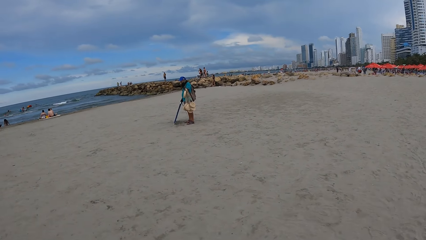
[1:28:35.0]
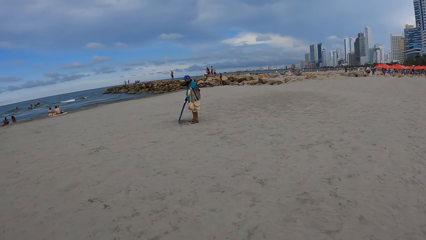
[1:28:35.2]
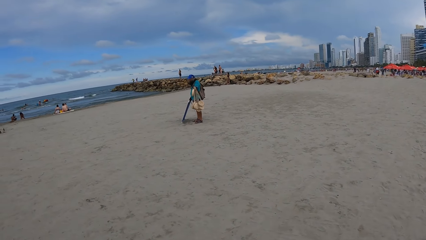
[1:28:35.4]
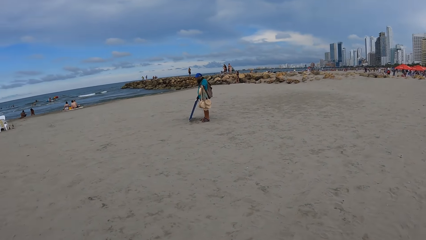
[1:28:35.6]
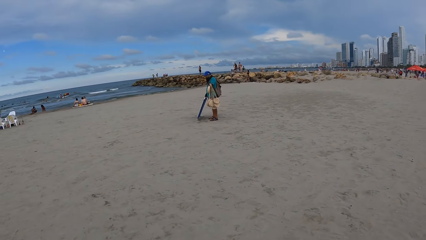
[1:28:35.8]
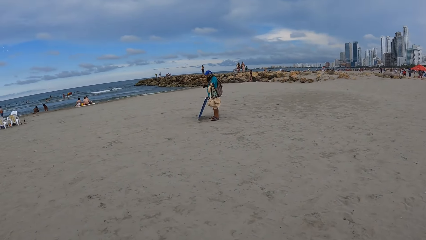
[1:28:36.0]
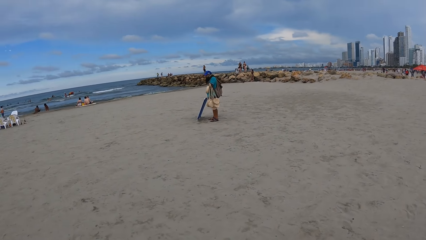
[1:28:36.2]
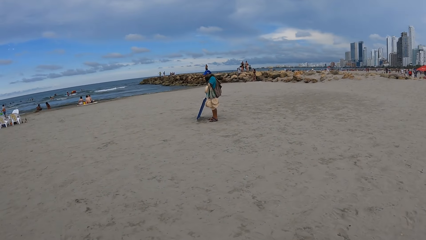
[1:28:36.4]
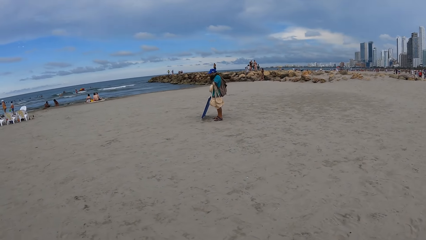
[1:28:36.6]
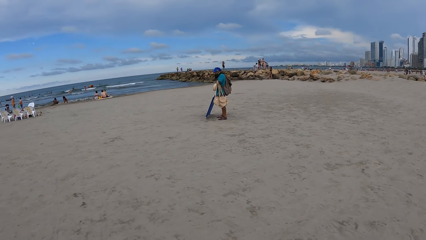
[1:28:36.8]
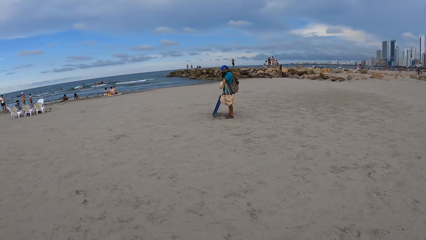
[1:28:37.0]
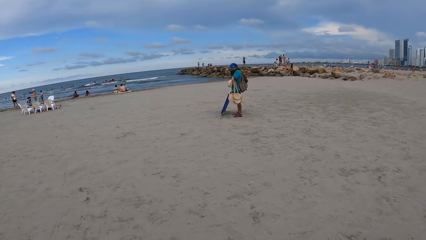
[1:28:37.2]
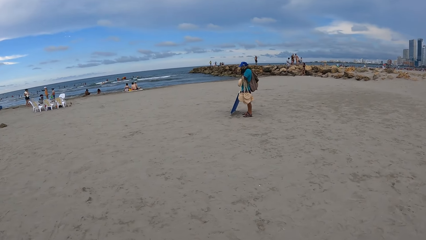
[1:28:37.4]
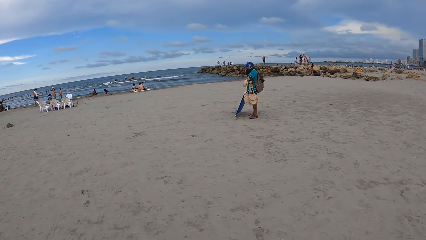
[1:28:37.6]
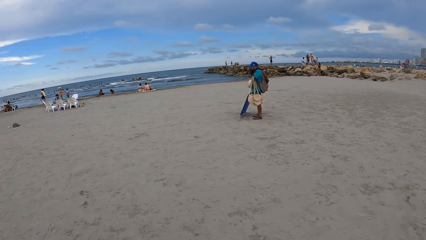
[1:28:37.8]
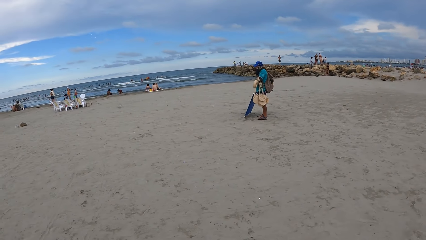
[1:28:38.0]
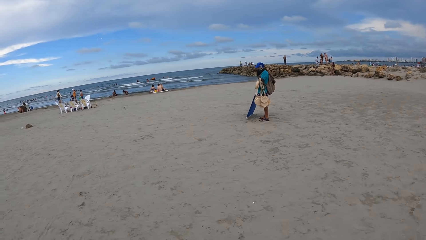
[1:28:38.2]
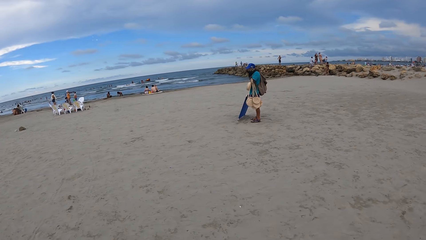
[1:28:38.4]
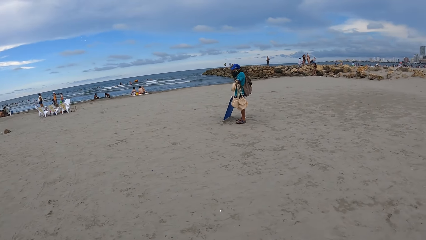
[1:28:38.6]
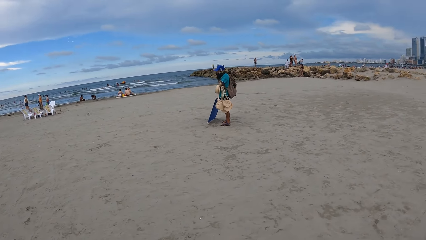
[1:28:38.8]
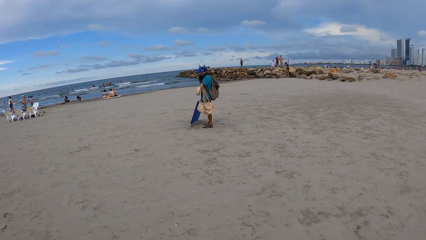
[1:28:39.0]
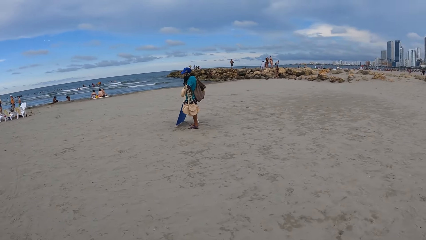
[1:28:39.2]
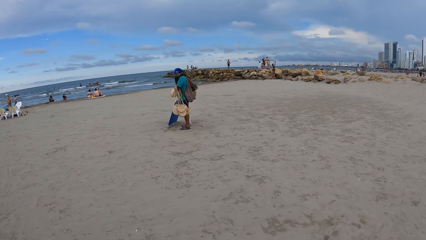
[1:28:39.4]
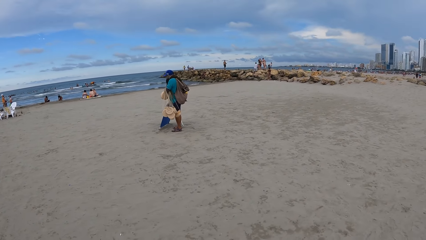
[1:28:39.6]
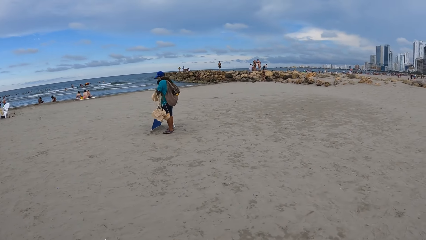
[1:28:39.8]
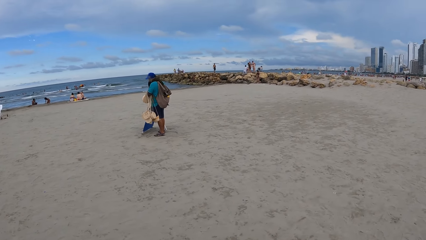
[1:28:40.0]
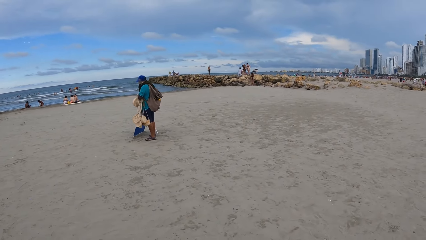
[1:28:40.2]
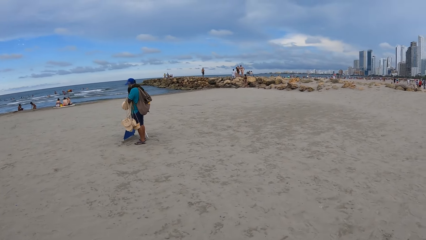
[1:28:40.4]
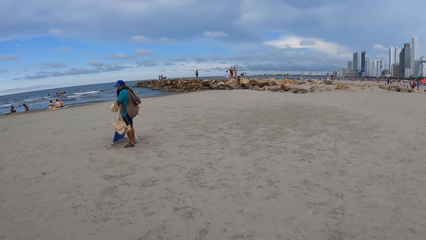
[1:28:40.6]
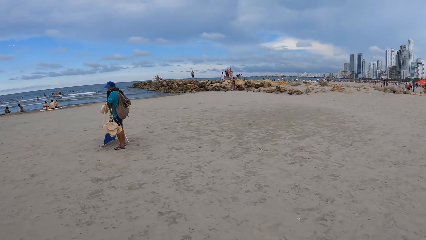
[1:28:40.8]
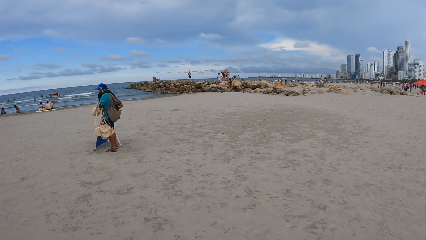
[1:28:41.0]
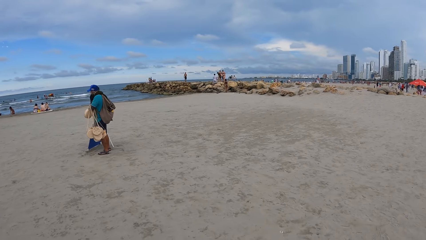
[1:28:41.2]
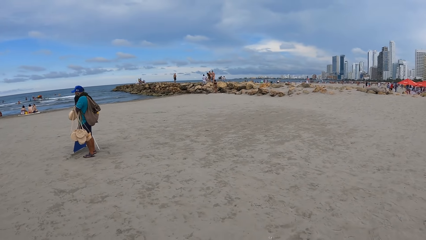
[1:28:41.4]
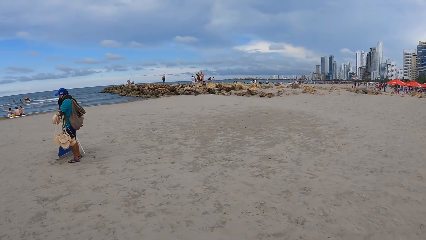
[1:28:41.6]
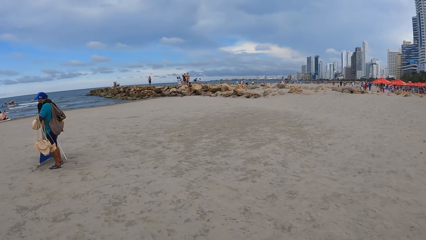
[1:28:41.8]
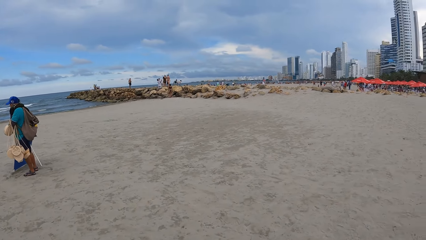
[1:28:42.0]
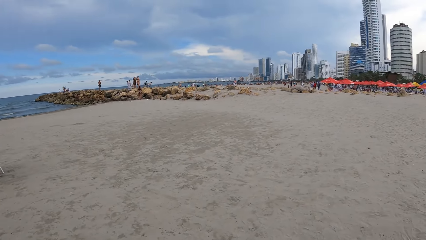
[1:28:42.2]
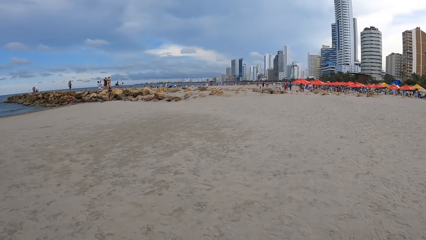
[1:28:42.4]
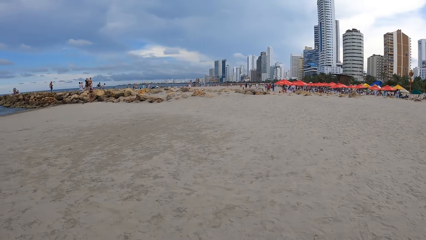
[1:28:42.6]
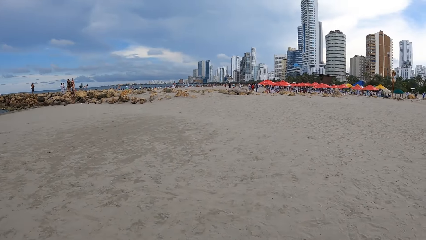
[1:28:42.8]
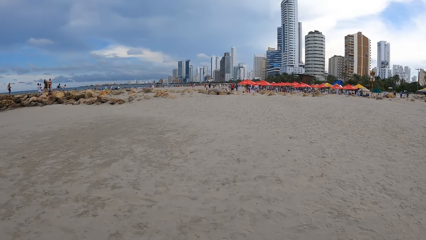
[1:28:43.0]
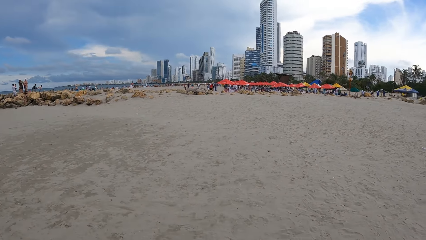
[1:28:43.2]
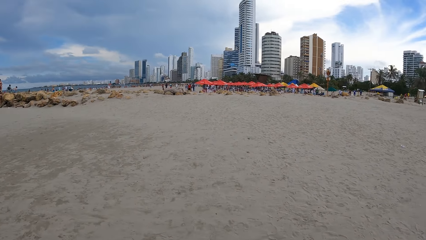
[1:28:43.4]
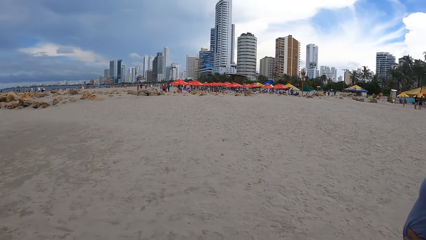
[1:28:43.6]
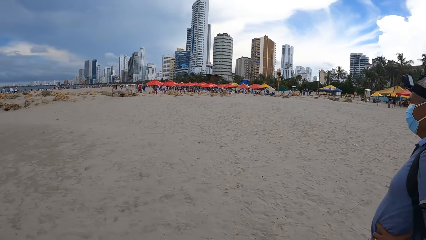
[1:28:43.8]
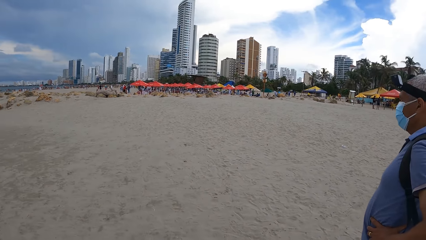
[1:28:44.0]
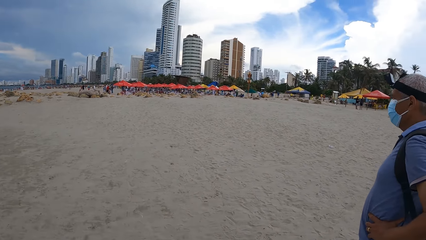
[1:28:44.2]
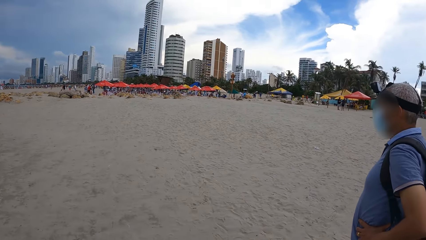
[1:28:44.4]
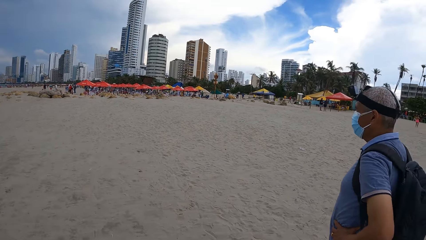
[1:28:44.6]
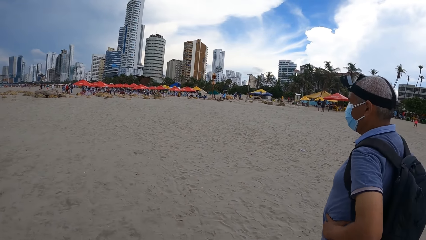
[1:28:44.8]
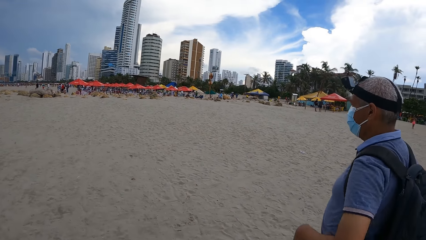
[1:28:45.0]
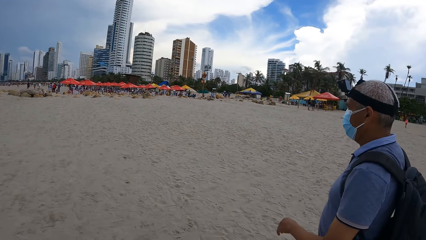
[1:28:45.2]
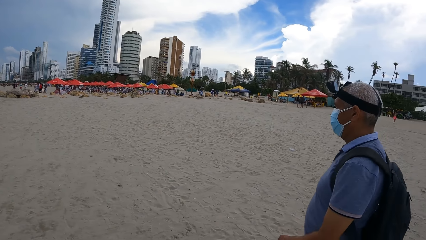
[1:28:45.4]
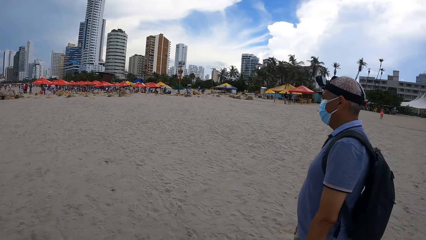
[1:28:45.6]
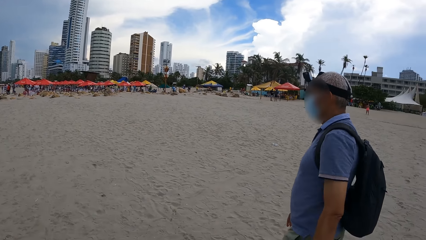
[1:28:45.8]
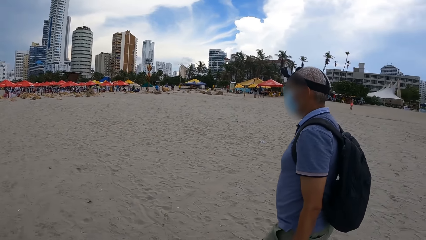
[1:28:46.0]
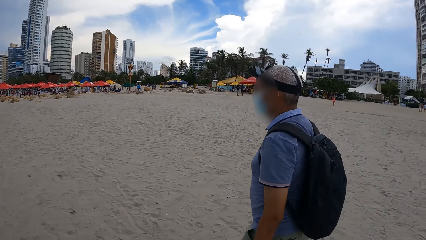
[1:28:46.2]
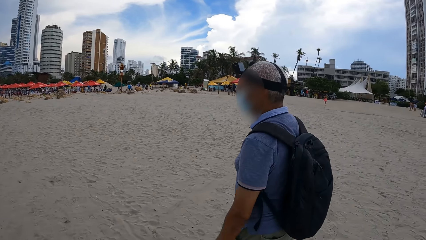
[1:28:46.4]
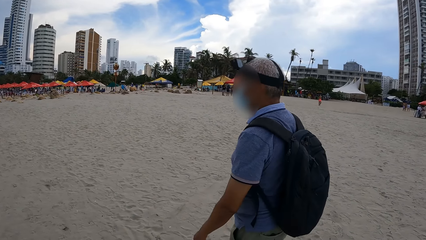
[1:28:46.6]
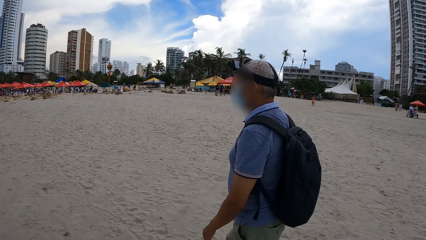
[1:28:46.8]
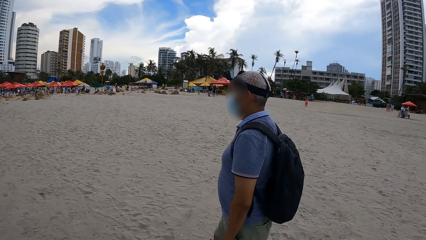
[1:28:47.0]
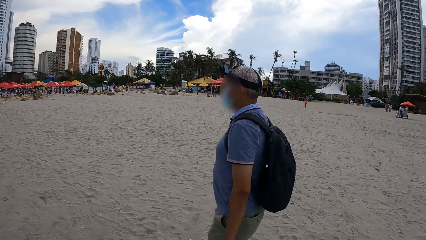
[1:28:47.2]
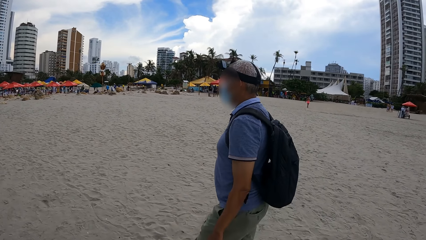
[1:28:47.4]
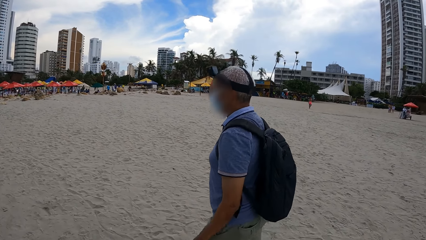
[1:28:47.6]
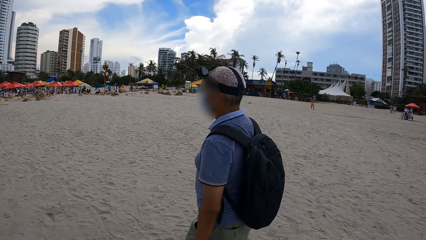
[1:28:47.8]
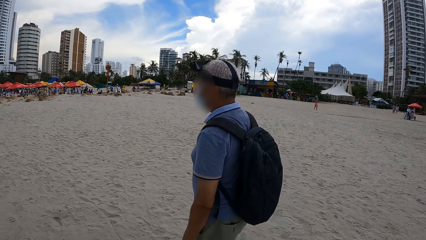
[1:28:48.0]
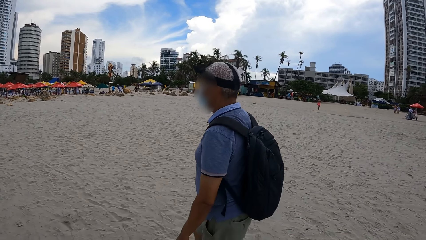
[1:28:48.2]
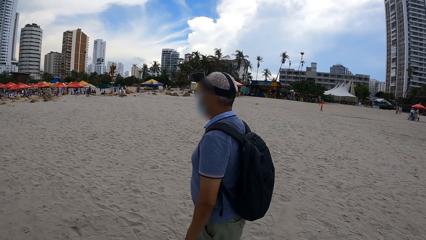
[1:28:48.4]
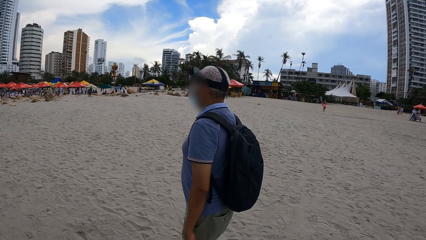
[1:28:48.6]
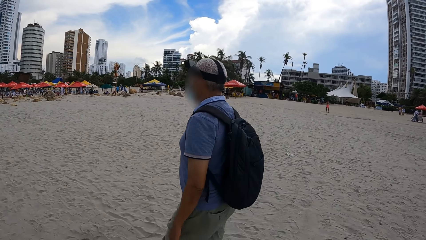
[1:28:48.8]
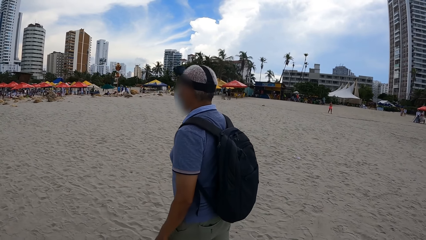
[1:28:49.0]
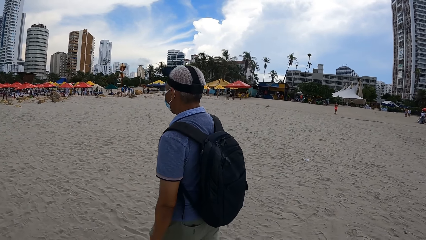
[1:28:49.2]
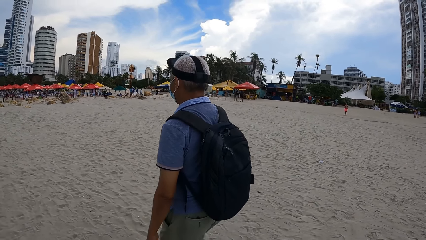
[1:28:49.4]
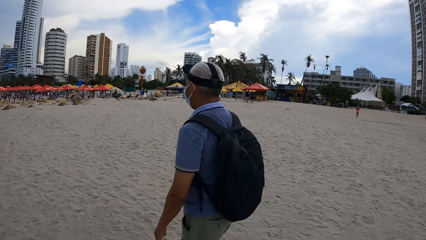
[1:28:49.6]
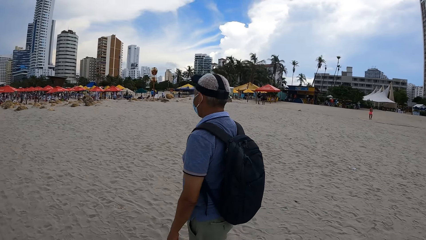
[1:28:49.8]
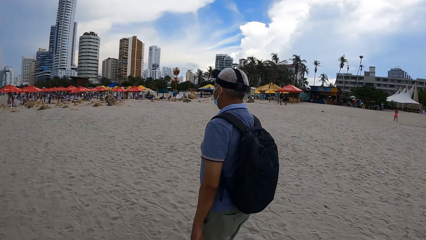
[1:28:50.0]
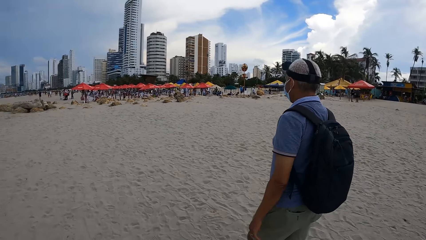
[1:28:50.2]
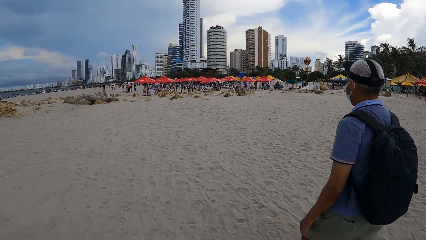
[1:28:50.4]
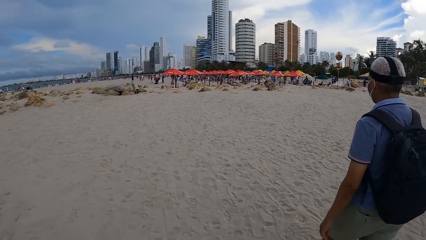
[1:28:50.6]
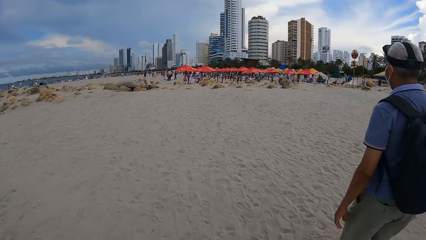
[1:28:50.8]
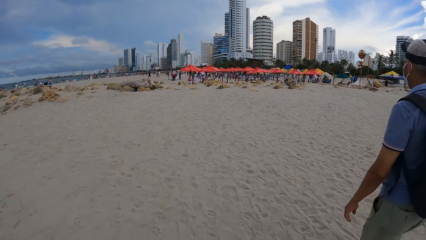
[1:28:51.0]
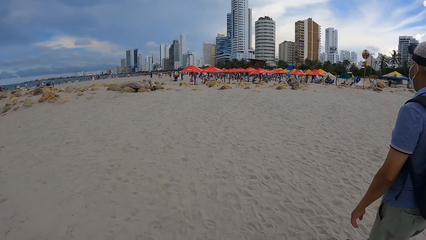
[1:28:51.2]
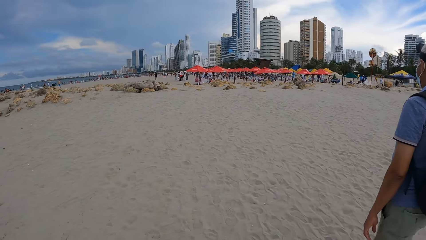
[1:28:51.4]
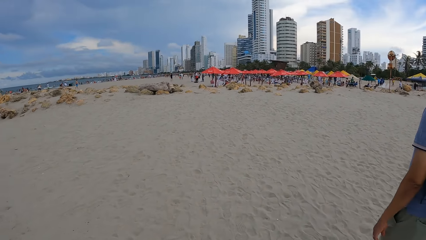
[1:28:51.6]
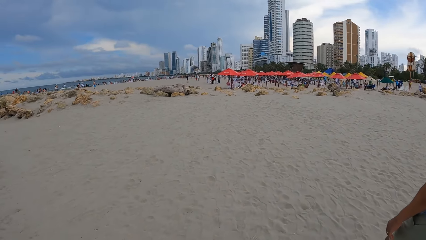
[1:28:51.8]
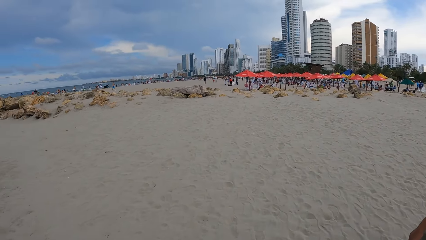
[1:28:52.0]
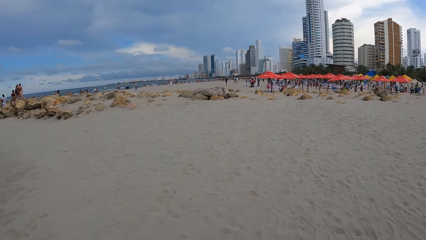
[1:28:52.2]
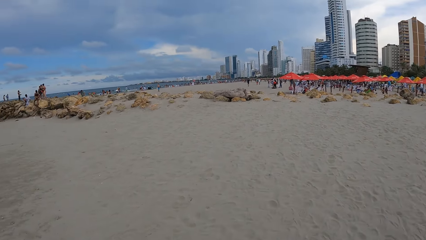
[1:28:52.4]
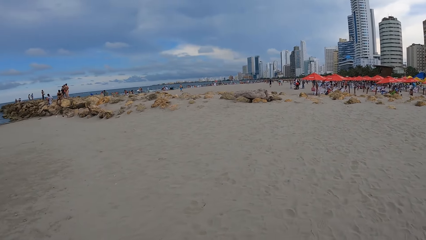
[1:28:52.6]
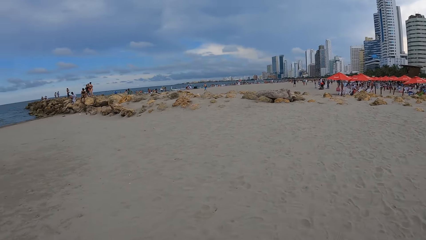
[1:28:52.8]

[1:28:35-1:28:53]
The camera wearer looks around. They walk around the beach. They look around. A man walks around the beach. The man walks around. The camera wearer looks around.
